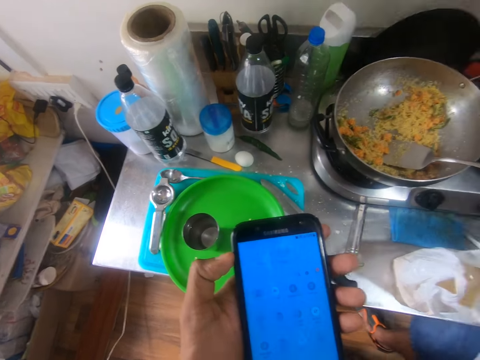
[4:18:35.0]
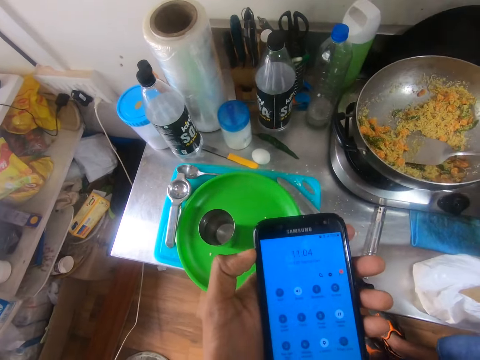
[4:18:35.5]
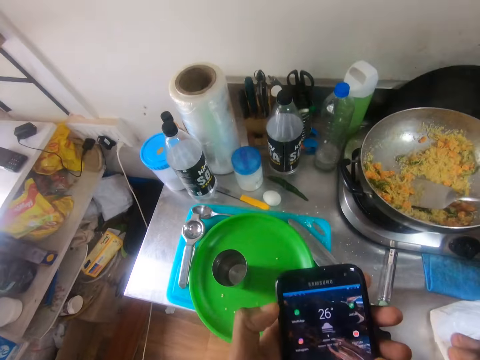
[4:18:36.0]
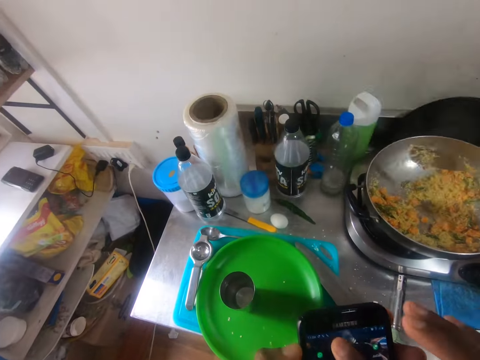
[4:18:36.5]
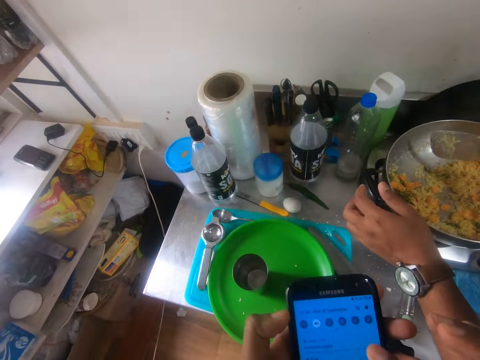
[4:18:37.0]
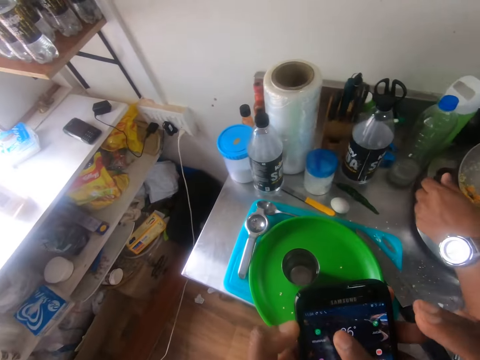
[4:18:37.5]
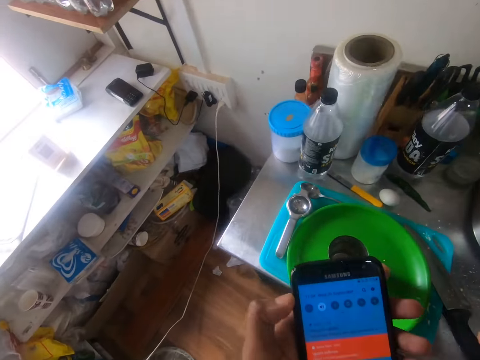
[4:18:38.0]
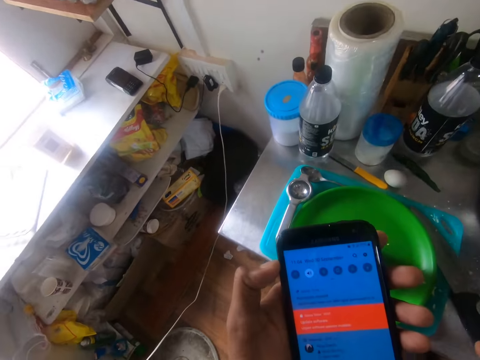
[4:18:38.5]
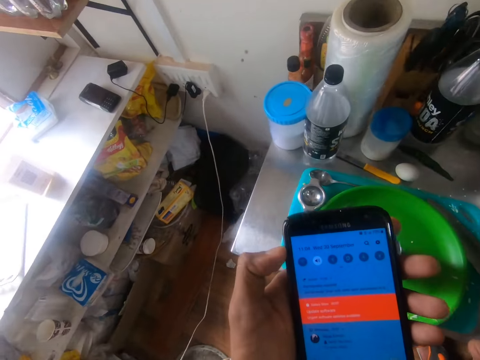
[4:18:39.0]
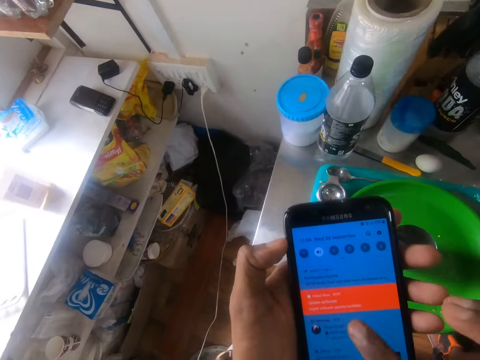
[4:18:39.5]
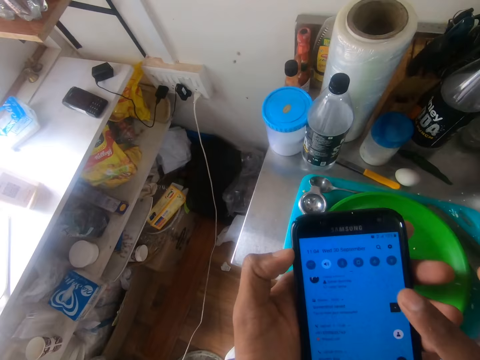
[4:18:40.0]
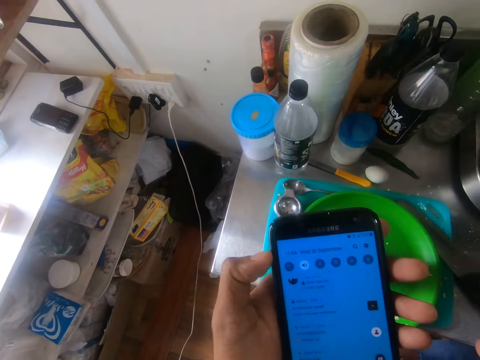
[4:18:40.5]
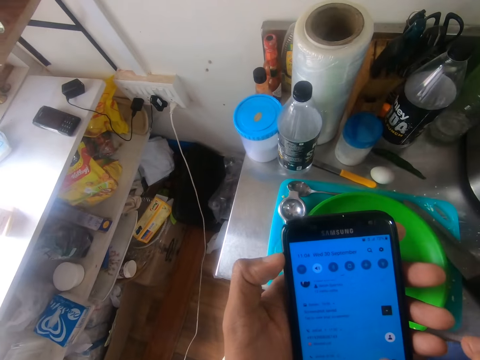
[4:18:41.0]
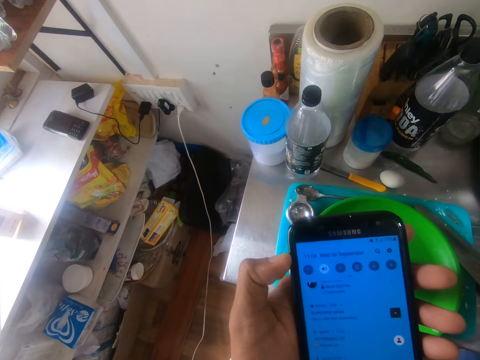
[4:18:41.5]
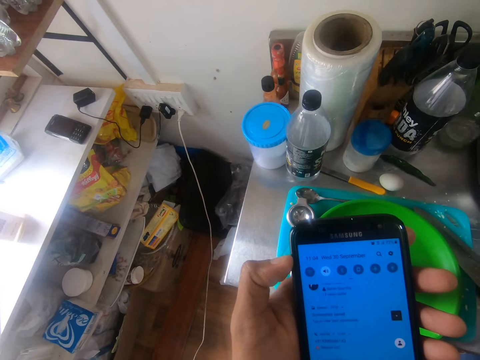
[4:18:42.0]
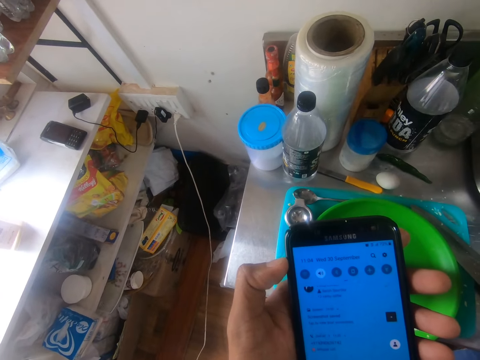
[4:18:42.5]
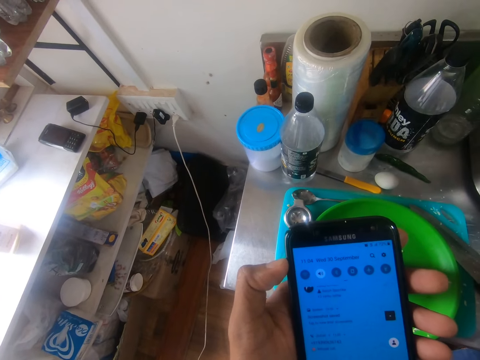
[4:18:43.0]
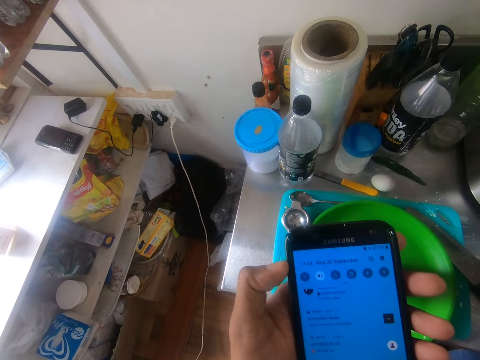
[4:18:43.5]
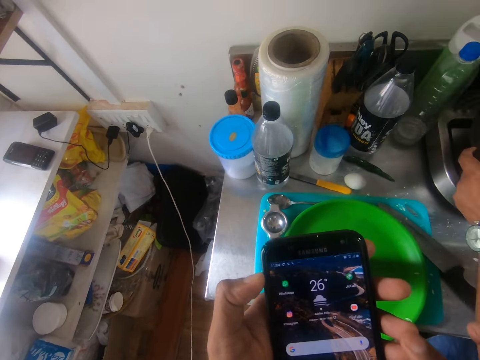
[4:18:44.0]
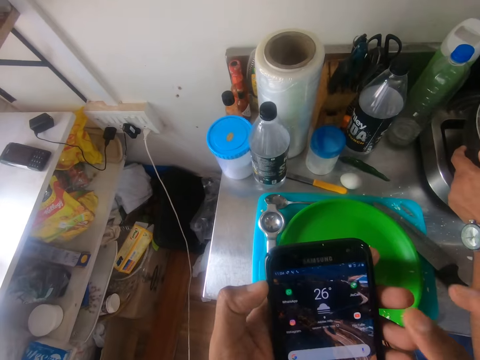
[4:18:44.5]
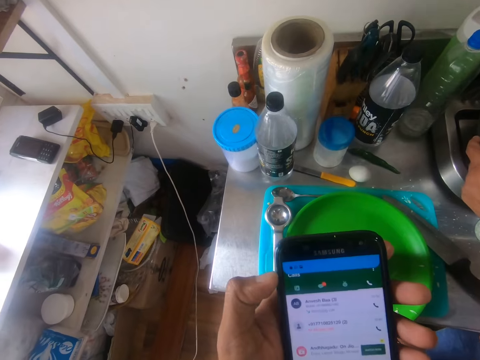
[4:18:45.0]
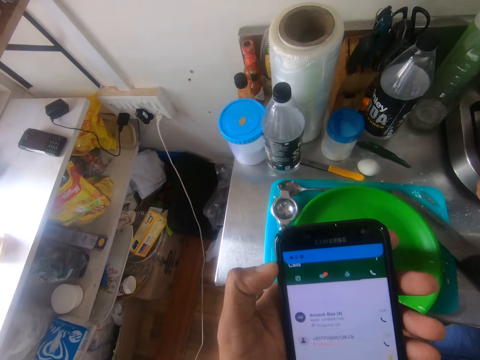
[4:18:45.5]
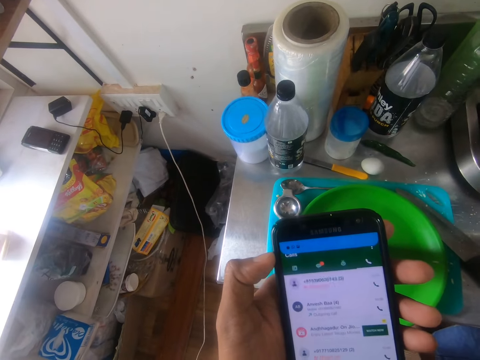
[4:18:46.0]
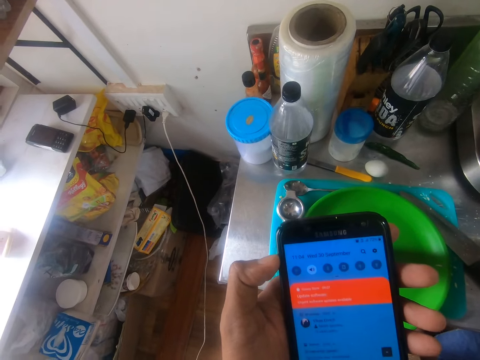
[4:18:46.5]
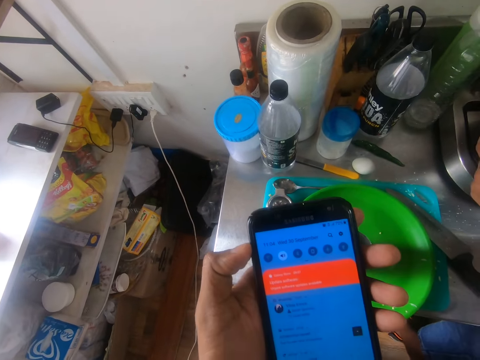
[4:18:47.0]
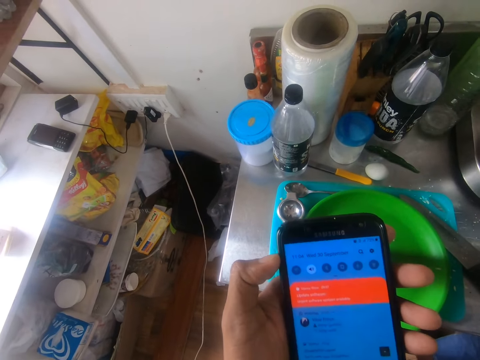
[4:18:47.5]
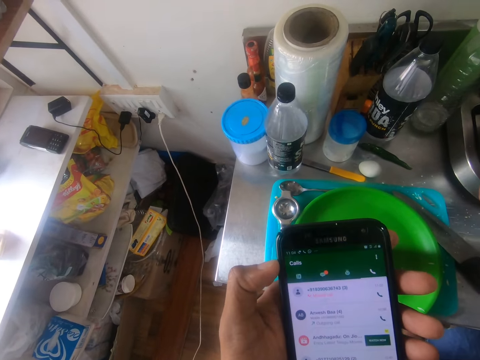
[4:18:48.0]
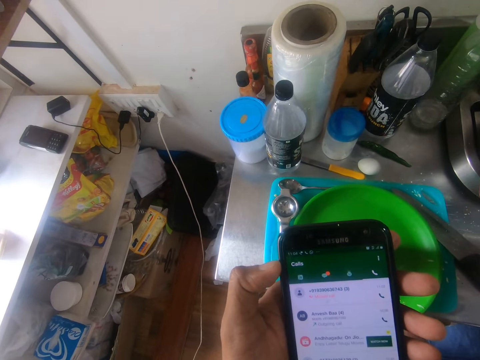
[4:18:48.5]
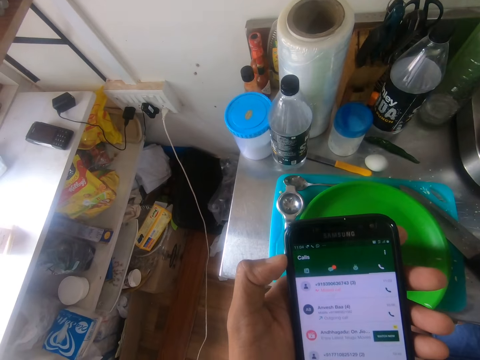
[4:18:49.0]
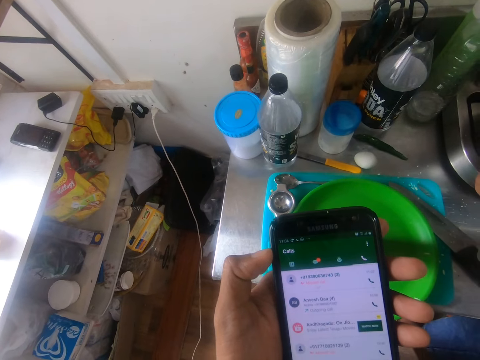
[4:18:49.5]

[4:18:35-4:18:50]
A man picks up the stirring spoon in the pot with his right hand. He holds the pot with his left hand.

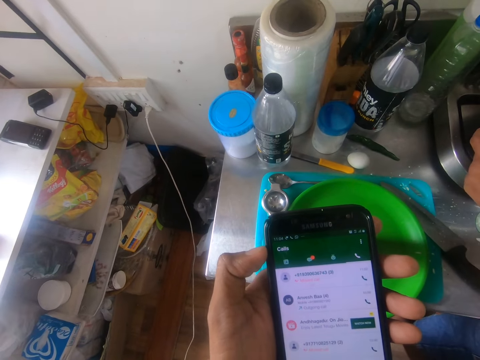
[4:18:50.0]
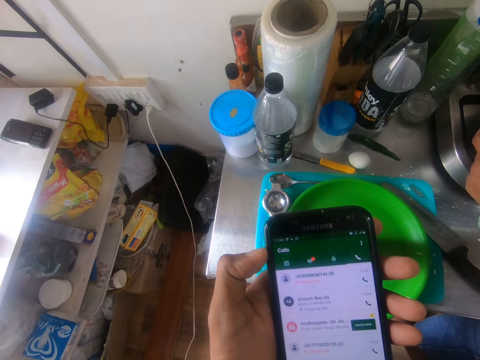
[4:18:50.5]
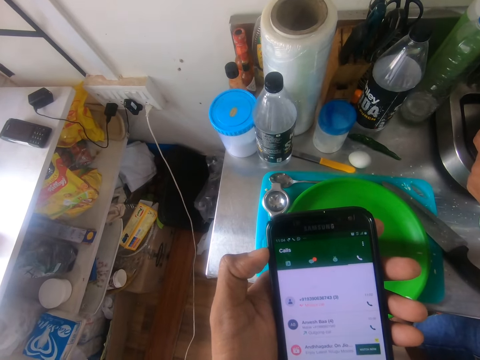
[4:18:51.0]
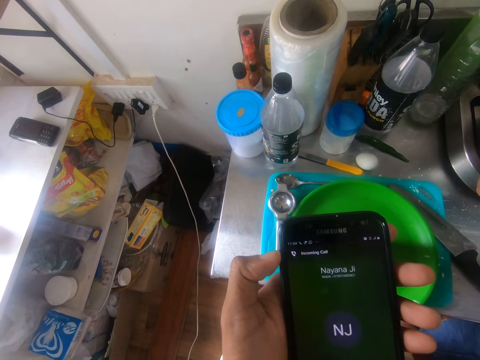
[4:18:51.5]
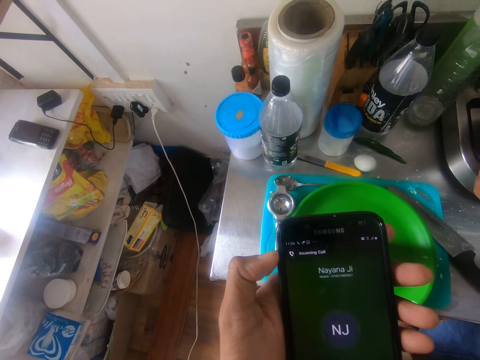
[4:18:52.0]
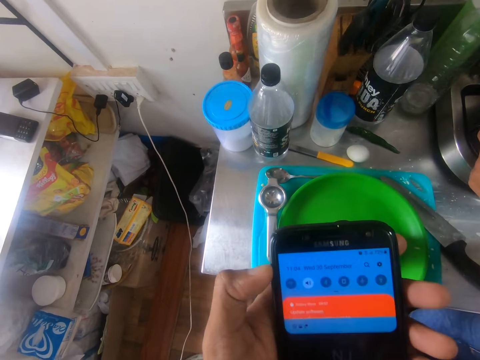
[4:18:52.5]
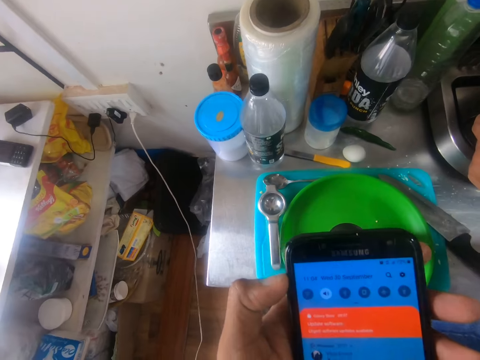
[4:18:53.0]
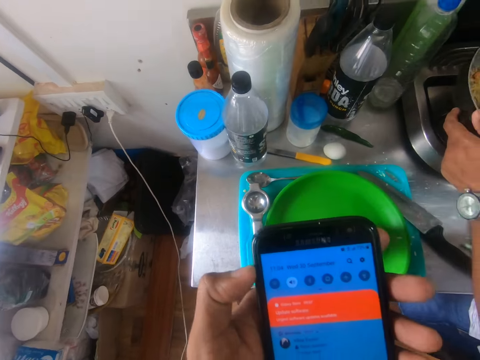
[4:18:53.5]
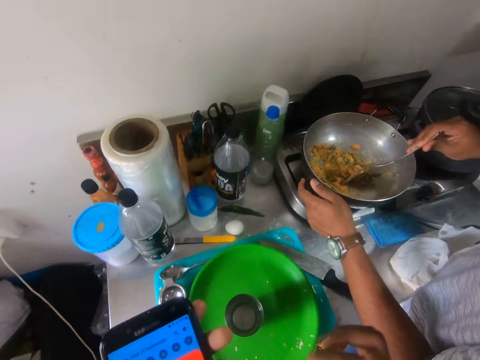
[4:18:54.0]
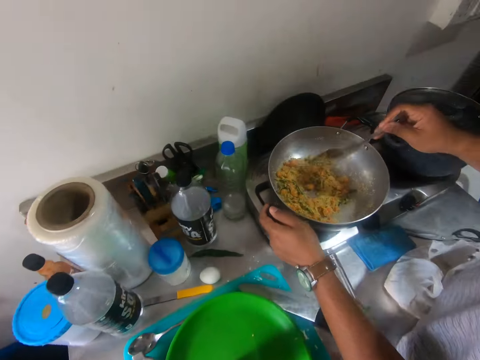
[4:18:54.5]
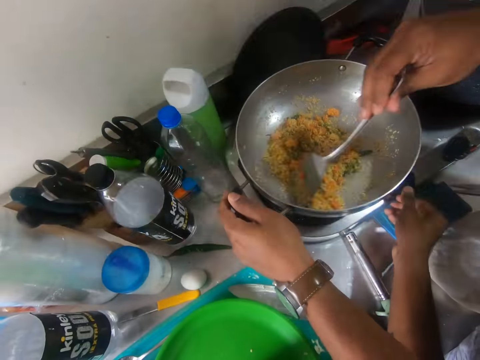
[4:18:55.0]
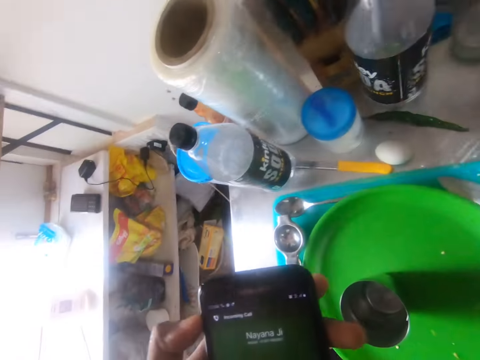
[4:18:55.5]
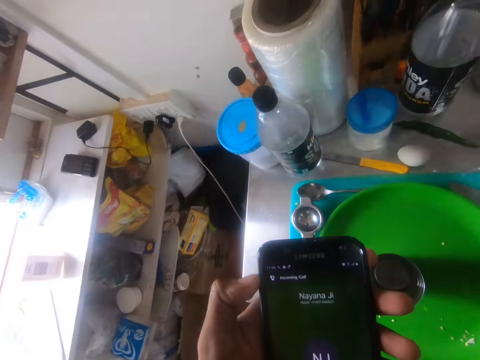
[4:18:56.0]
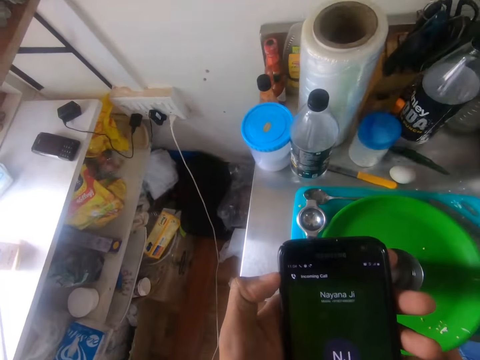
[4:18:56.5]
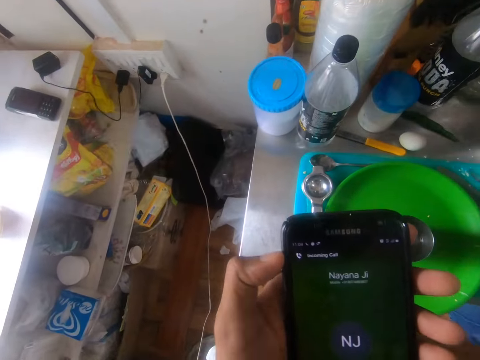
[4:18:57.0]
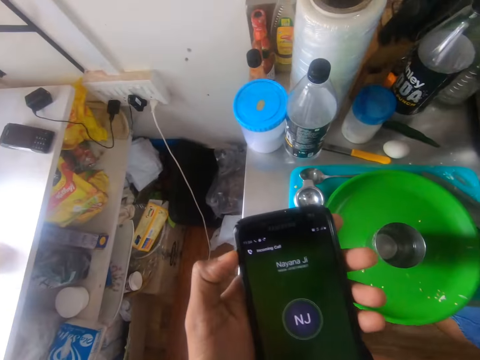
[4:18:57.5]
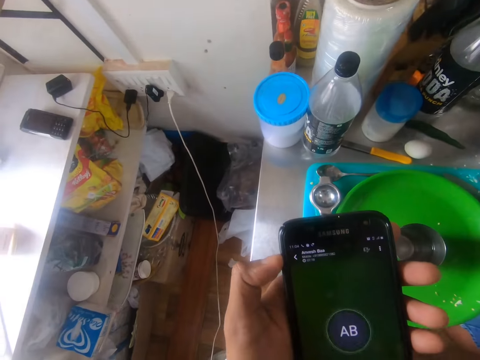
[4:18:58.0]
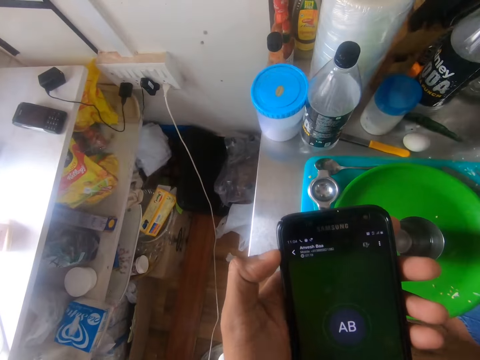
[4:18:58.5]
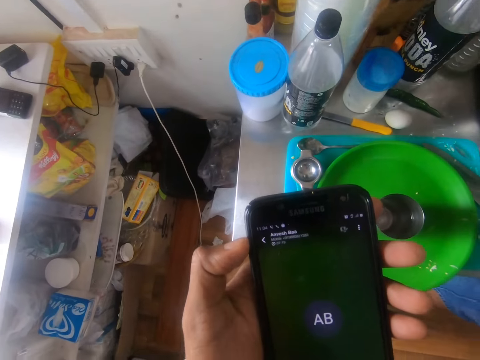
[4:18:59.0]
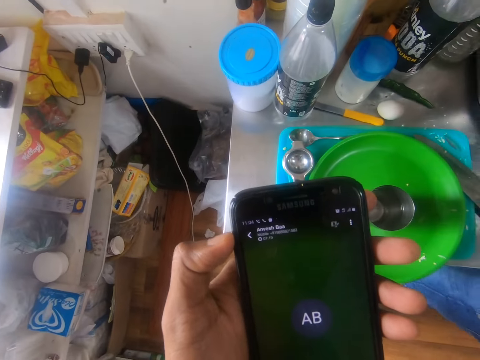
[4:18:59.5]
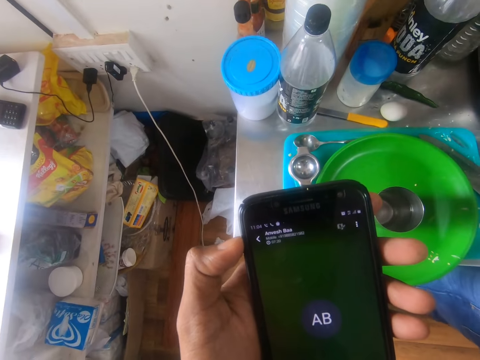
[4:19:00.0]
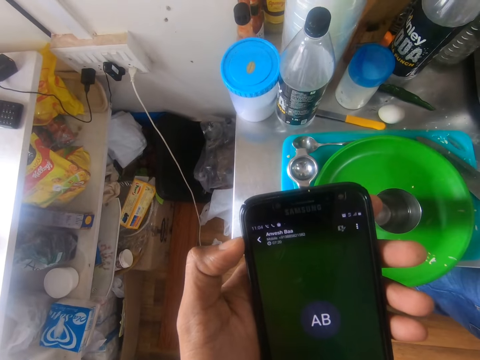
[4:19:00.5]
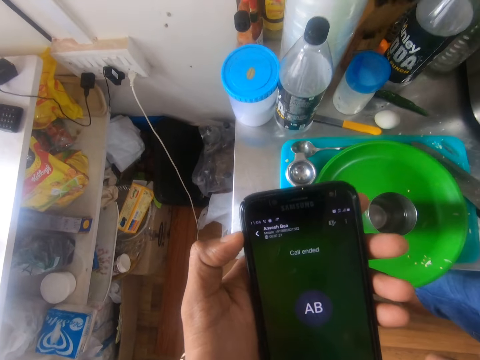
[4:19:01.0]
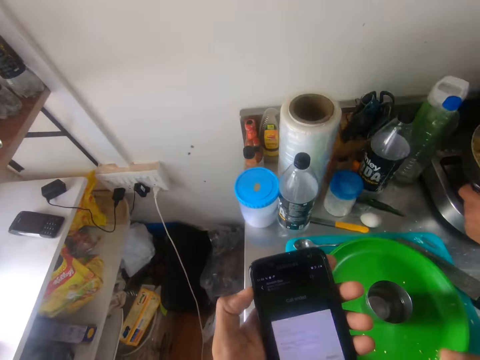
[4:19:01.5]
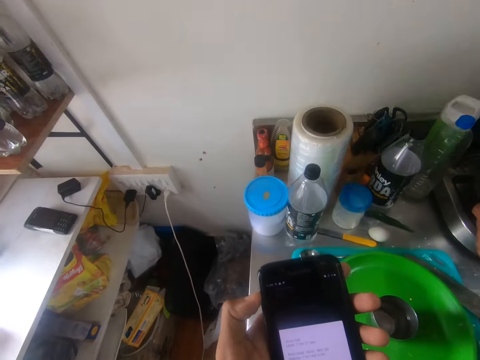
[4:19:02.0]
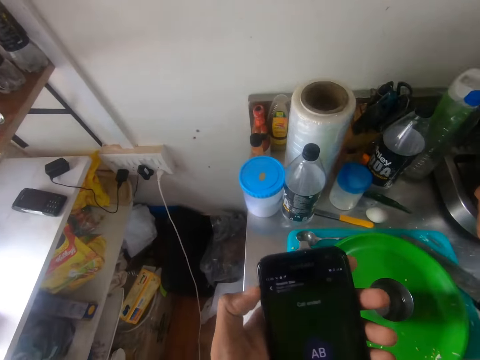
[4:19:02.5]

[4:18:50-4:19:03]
A man stirs the pot with the stirring spoon in his right hand.
